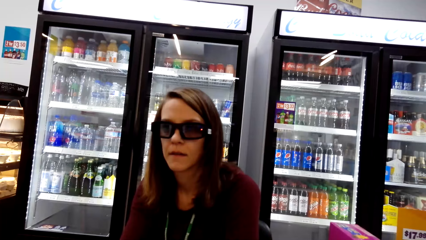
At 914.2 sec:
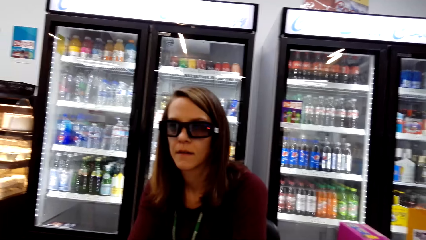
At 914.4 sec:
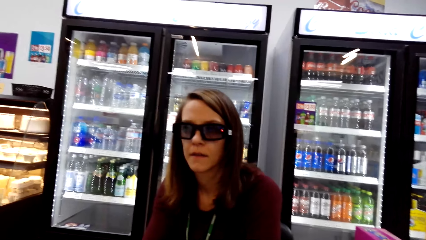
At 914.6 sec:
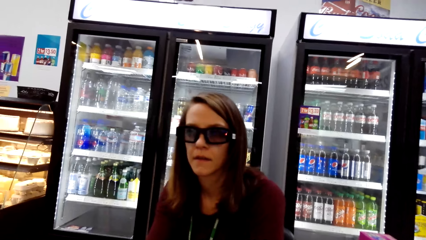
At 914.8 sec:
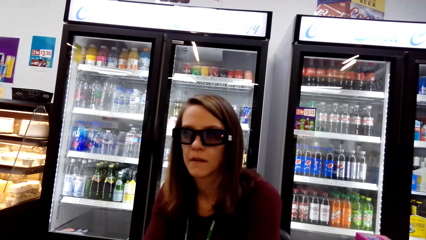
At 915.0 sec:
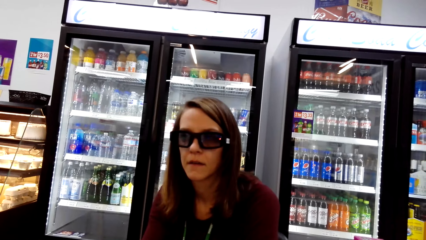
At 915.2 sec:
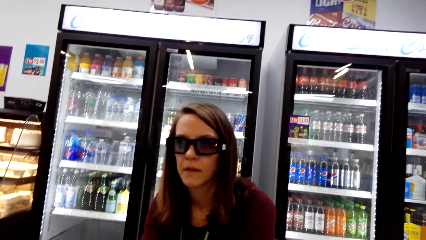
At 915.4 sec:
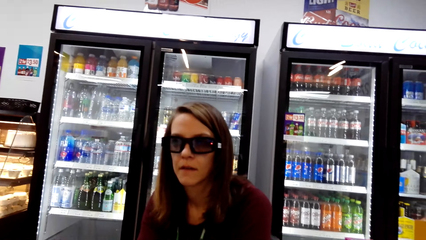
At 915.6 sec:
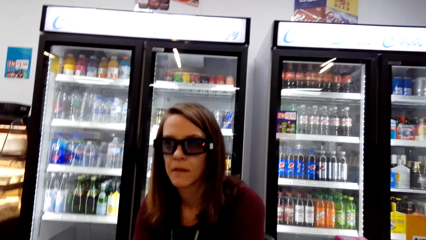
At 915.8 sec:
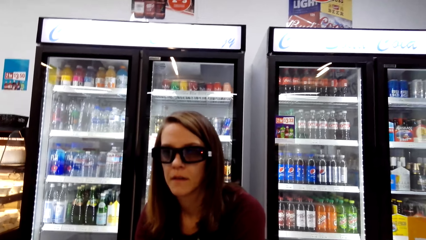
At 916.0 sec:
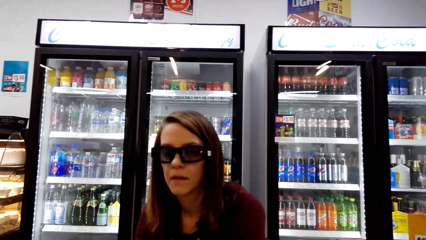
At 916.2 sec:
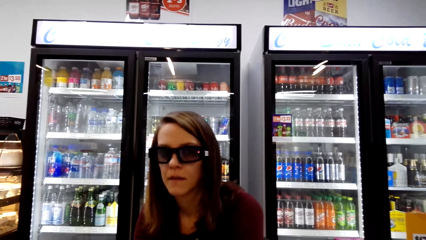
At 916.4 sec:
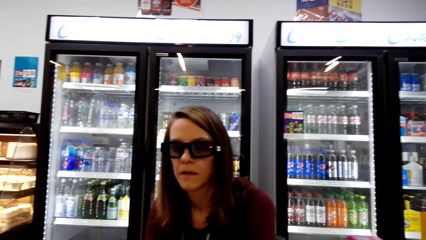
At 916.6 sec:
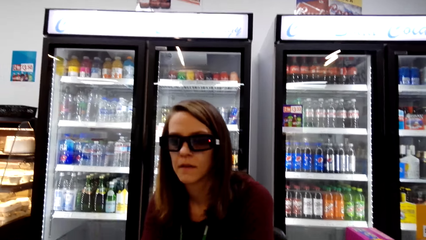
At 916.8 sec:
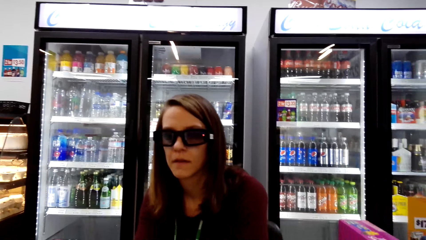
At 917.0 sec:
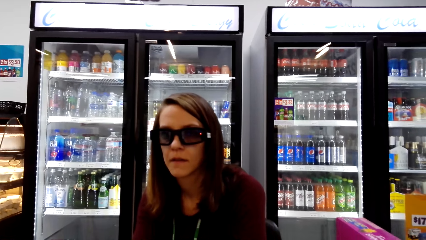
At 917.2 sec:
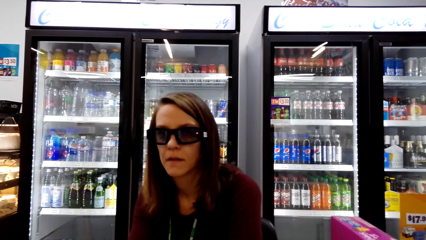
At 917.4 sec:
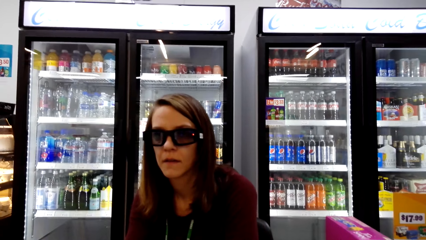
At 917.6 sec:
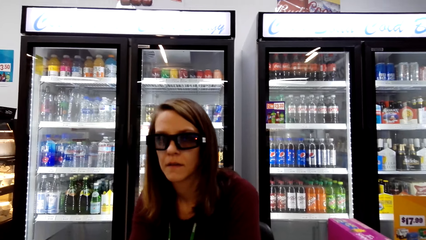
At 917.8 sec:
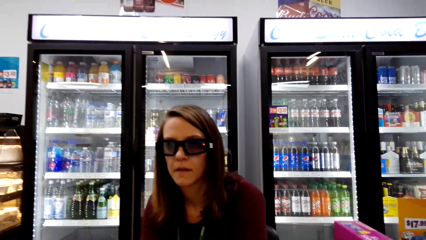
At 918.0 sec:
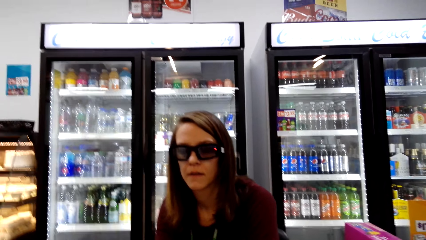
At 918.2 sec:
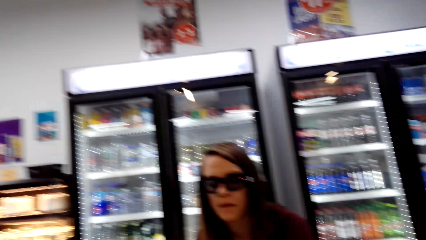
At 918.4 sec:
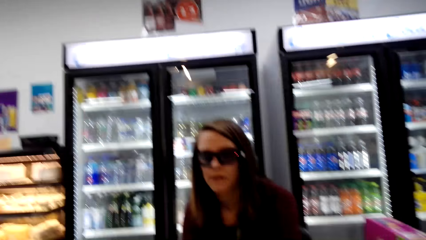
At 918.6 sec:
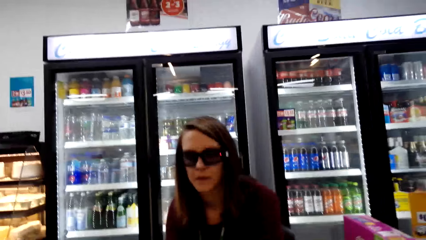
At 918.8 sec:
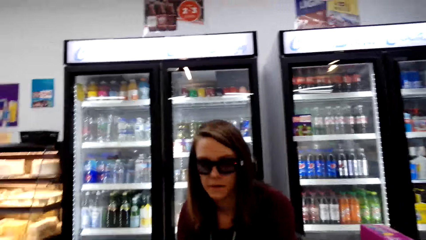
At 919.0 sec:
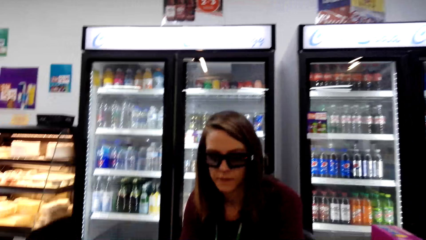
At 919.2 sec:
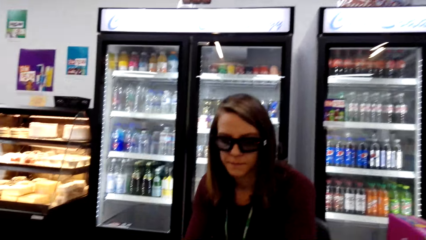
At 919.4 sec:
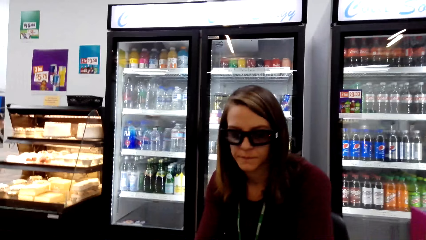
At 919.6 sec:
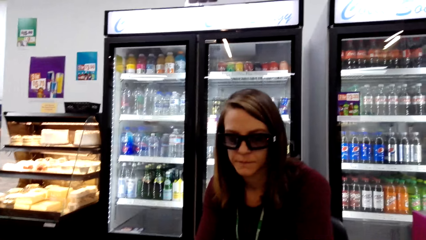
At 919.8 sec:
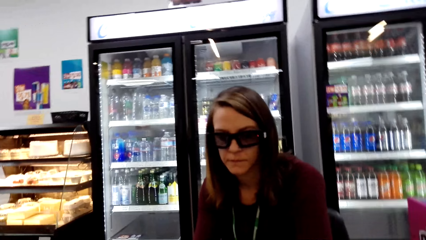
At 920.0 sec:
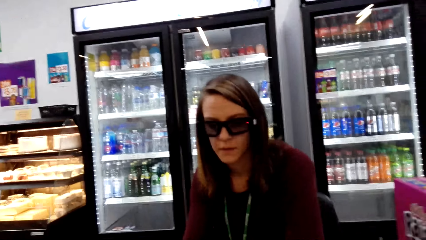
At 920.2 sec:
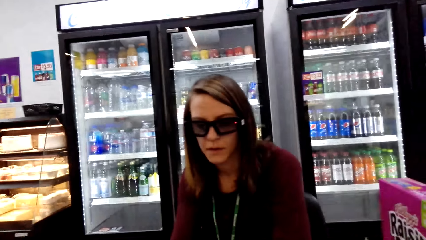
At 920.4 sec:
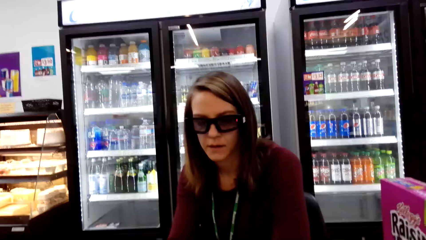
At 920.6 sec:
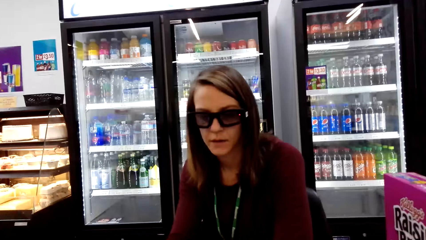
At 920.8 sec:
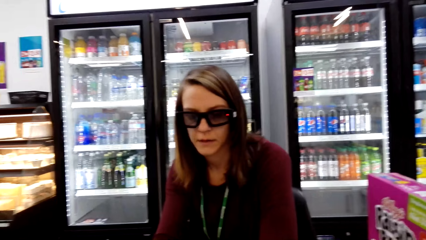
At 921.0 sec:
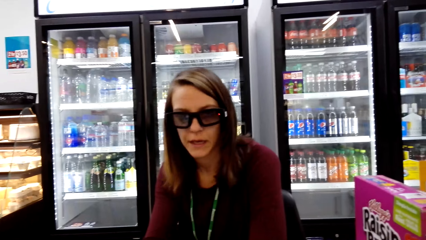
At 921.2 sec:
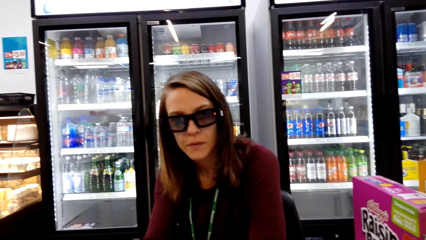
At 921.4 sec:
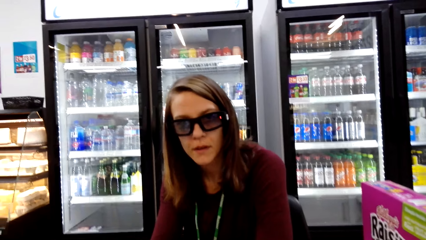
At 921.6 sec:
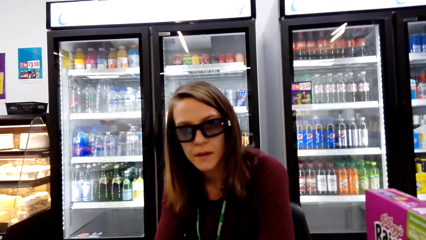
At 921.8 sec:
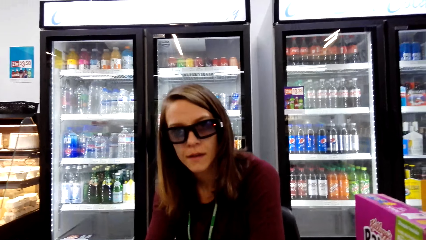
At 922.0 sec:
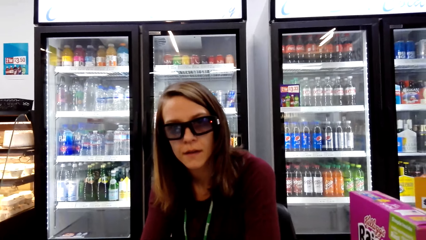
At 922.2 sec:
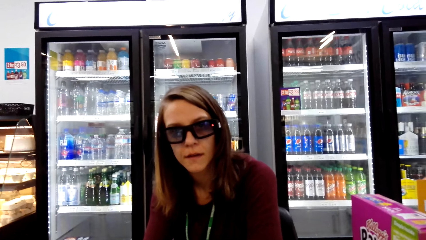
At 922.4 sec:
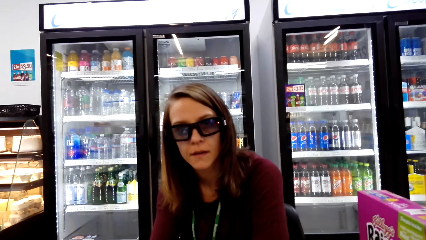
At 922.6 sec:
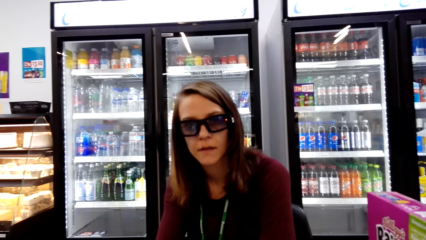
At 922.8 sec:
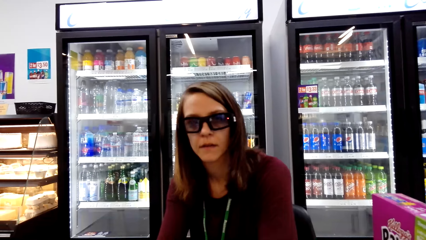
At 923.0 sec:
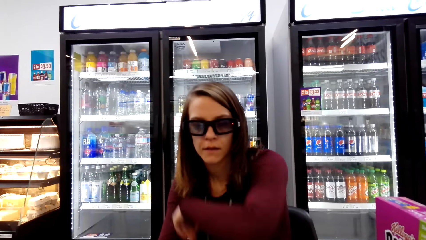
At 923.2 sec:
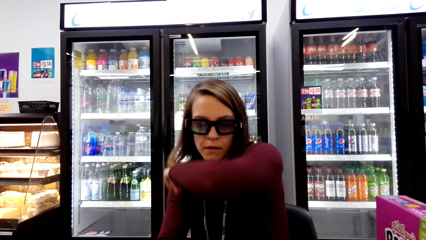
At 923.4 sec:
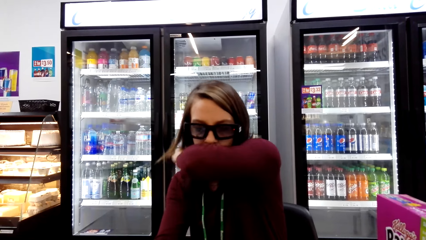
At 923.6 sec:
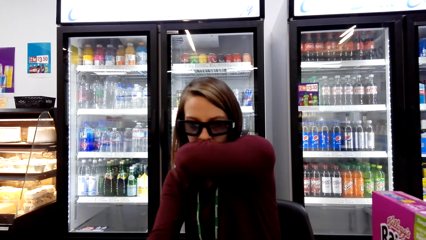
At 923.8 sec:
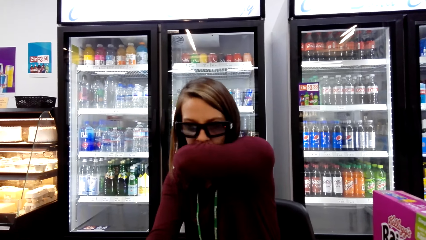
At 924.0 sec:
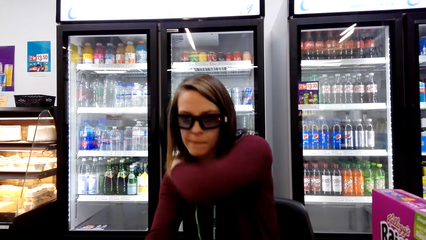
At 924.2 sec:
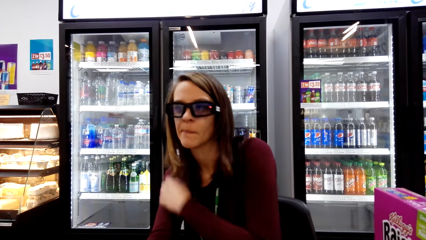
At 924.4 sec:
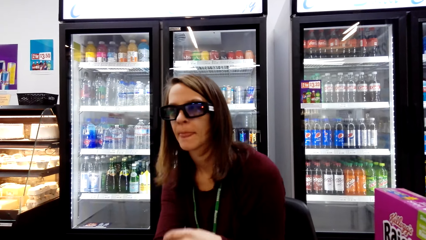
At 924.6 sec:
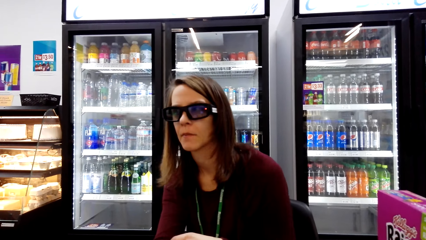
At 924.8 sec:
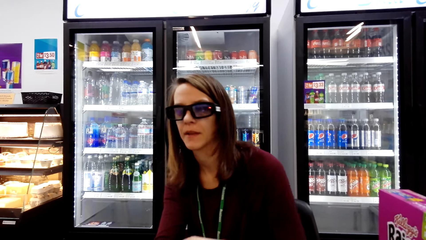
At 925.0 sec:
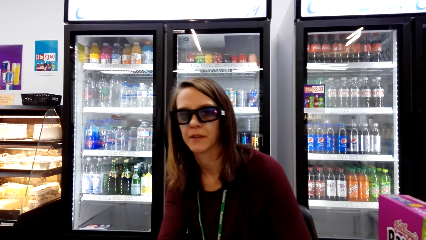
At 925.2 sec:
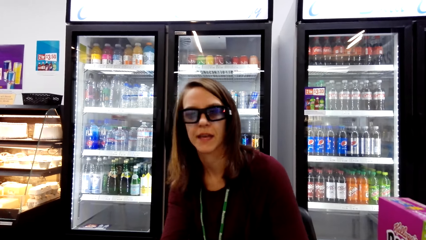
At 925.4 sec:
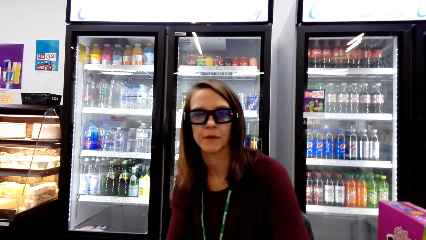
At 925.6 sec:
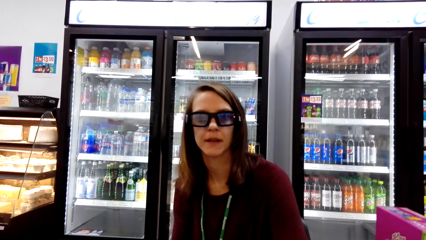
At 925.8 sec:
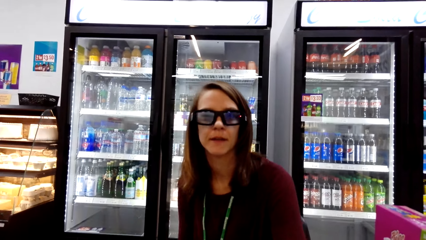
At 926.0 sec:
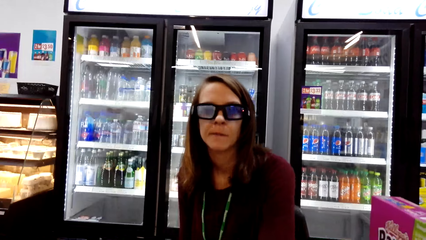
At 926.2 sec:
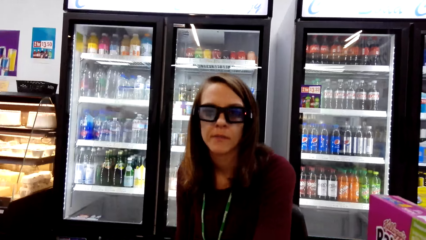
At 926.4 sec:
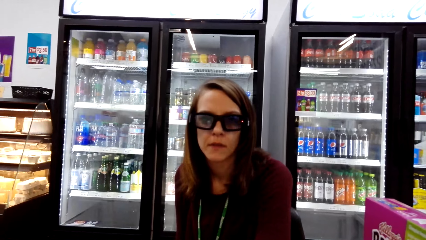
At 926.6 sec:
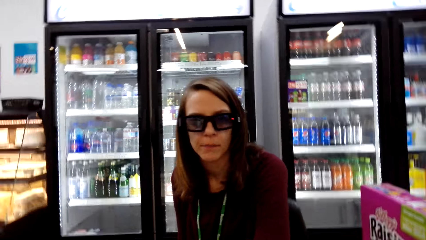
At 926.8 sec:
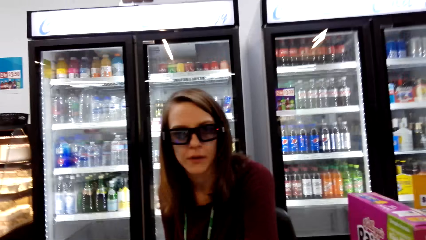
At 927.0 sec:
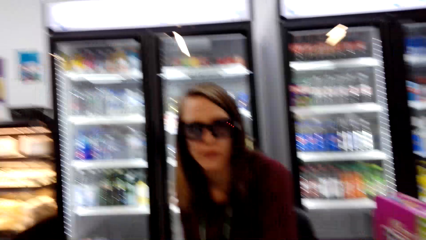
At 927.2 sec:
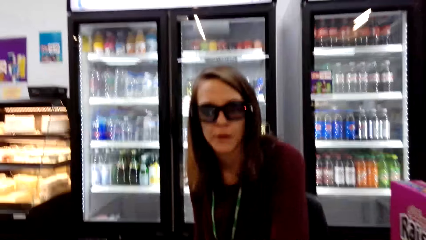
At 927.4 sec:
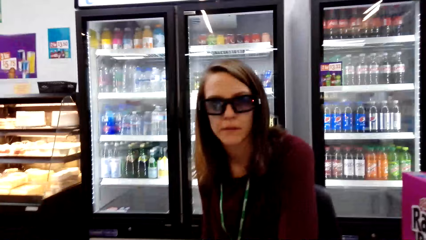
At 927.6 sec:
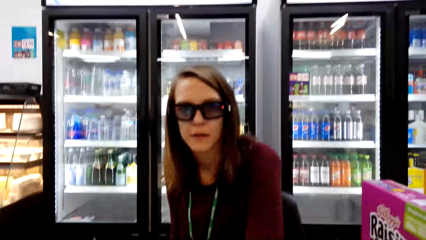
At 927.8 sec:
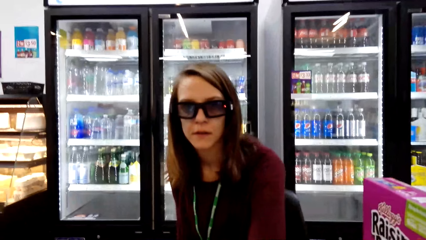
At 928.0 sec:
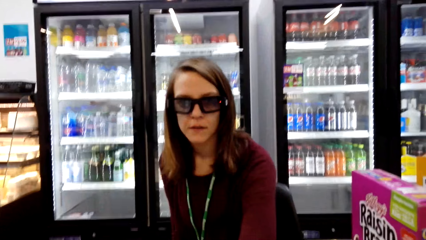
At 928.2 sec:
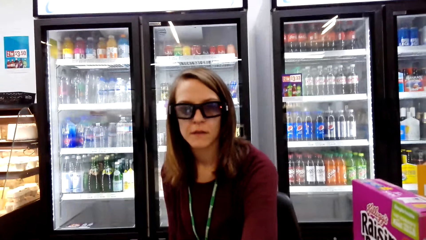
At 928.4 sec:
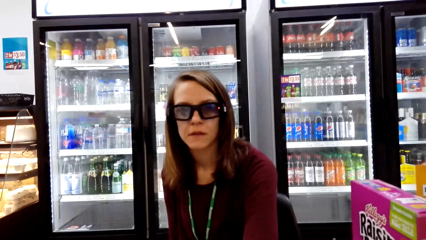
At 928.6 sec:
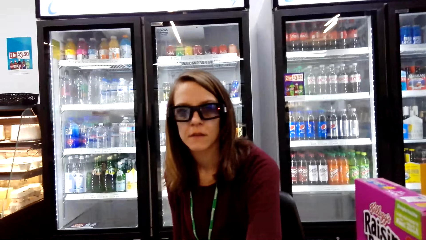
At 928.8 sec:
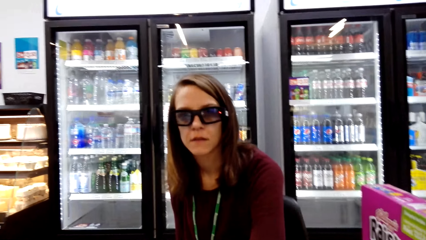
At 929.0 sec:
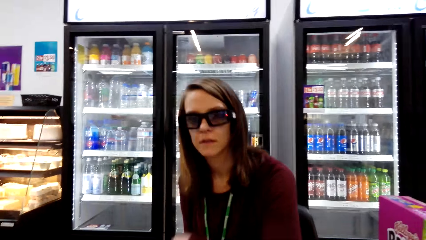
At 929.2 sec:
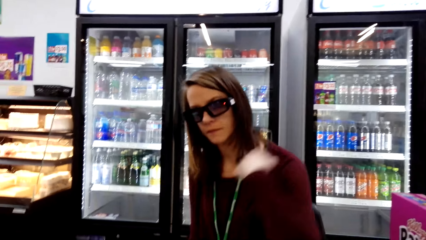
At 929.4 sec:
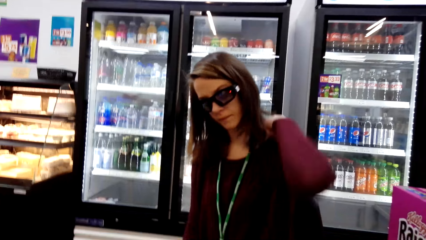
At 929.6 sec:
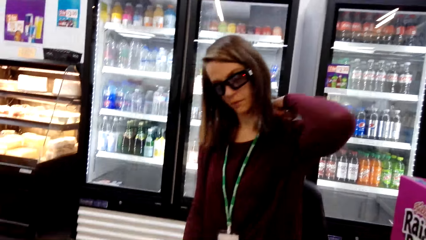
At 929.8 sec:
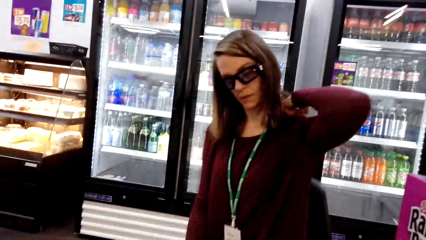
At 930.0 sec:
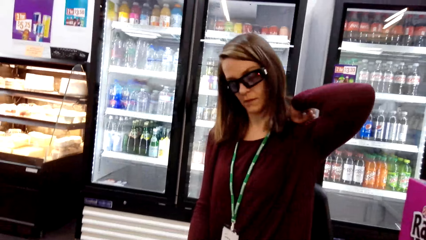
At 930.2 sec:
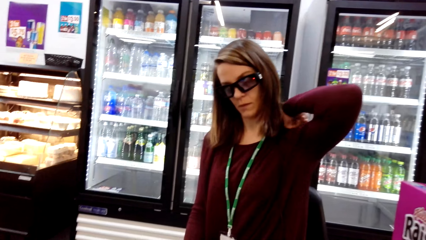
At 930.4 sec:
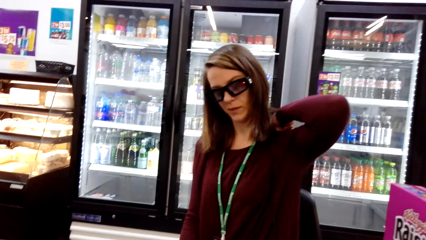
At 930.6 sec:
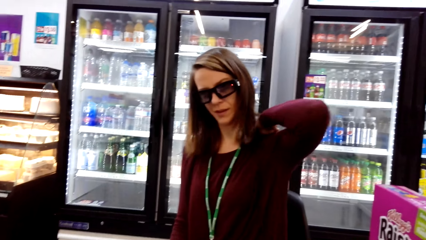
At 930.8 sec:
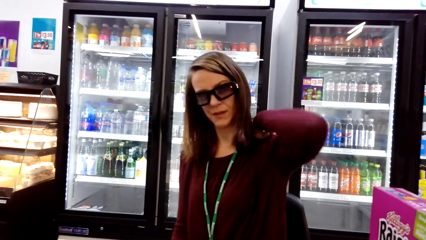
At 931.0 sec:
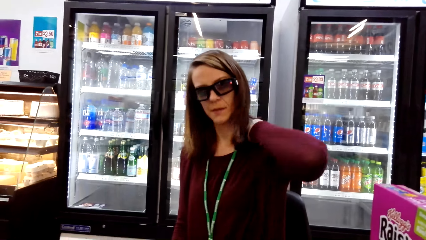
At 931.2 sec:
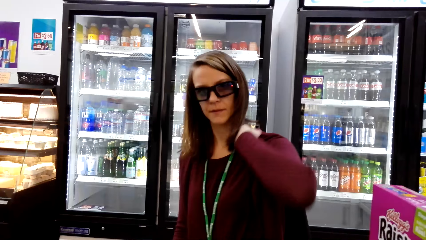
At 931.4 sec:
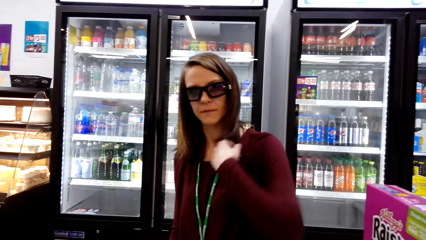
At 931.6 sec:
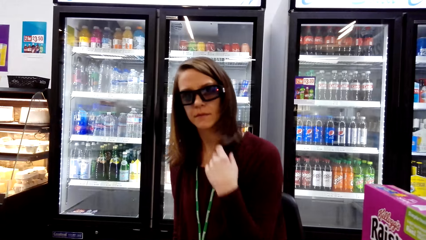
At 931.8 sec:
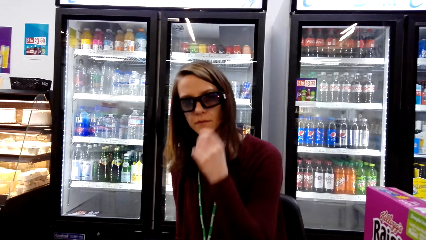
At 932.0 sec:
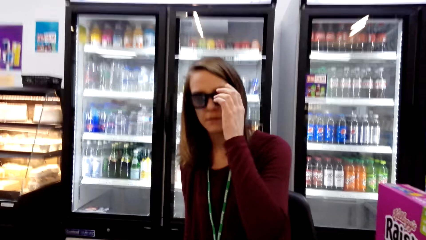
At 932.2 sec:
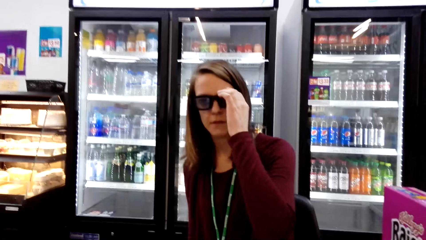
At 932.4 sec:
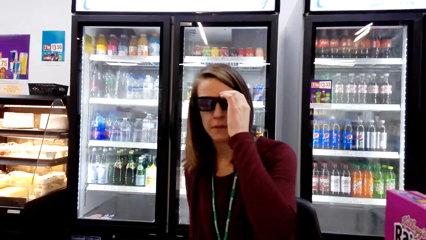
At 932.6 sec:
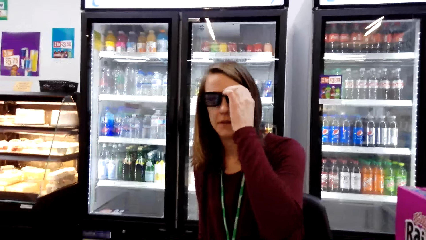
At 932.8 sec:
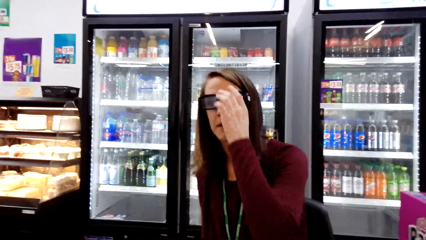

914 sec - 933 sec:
A woman covers her mouth. The camera wearer converses with the woman. The woman scratches her back. The camera wearer converses with the woman. The woman holds her glasses.
